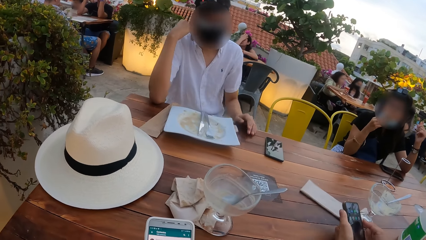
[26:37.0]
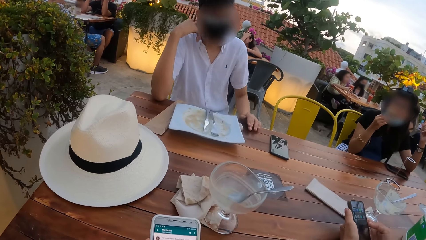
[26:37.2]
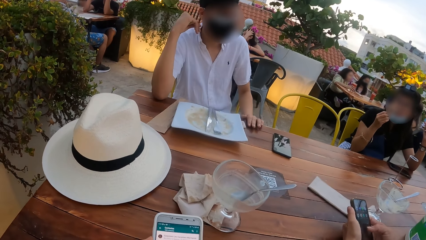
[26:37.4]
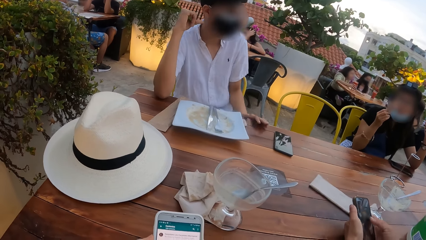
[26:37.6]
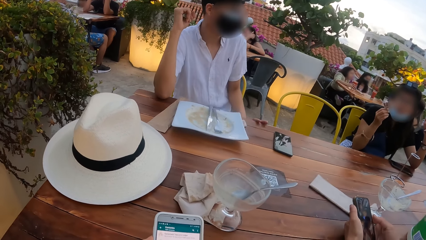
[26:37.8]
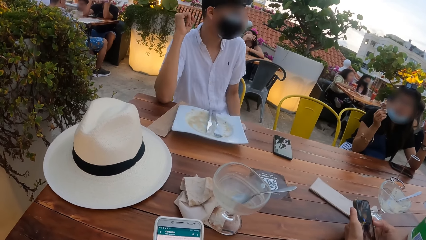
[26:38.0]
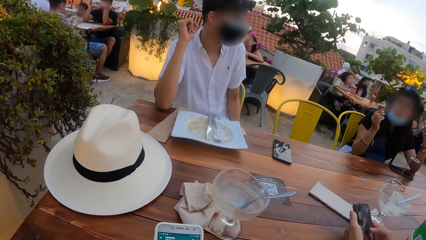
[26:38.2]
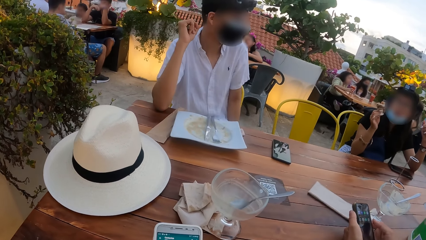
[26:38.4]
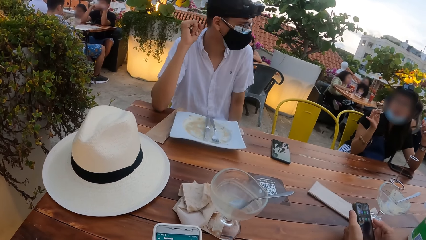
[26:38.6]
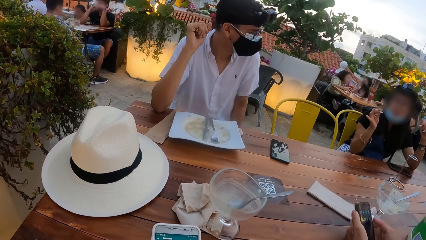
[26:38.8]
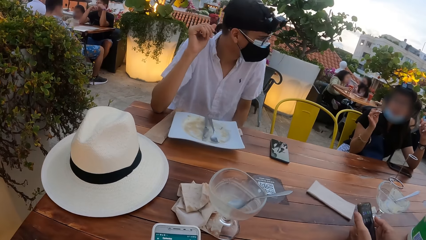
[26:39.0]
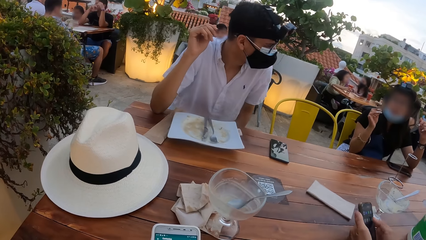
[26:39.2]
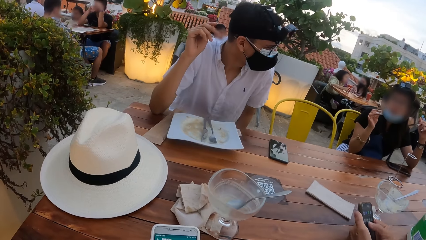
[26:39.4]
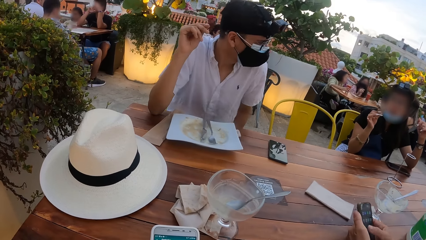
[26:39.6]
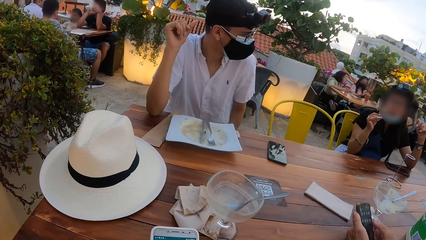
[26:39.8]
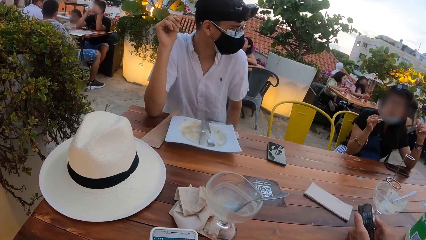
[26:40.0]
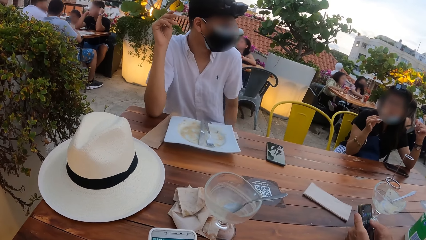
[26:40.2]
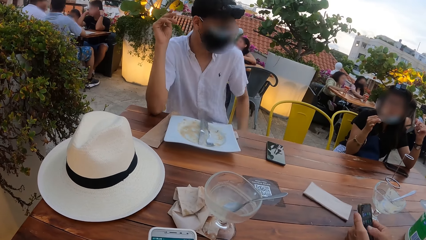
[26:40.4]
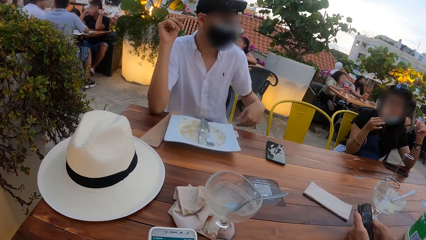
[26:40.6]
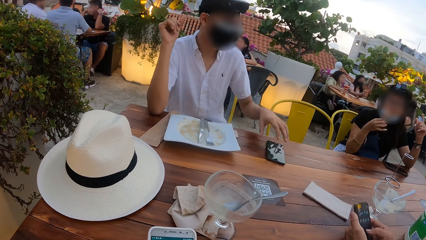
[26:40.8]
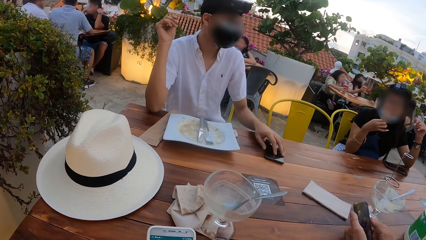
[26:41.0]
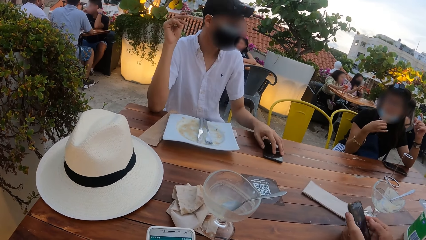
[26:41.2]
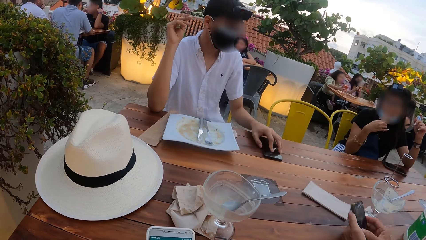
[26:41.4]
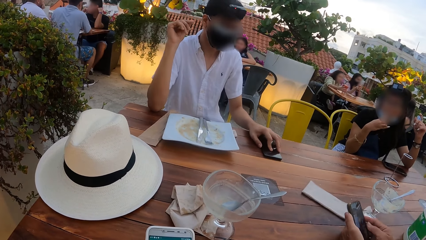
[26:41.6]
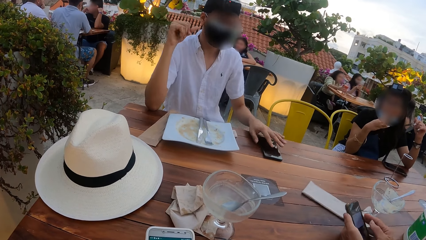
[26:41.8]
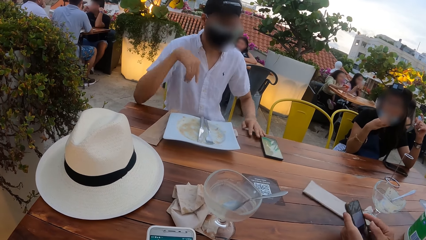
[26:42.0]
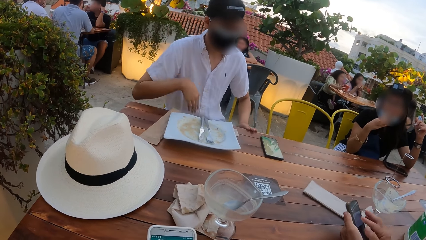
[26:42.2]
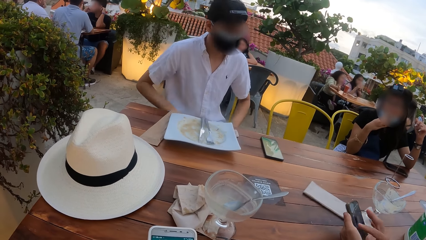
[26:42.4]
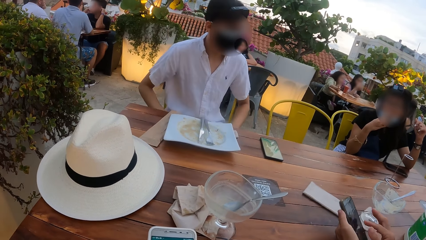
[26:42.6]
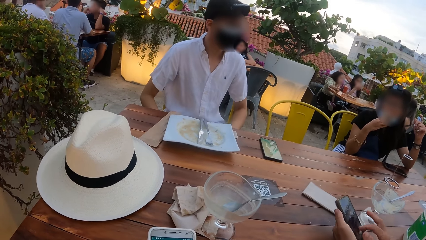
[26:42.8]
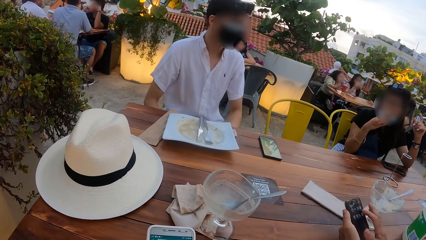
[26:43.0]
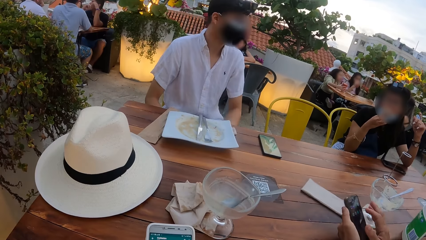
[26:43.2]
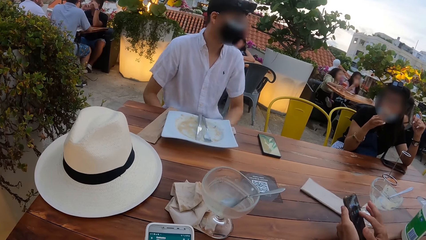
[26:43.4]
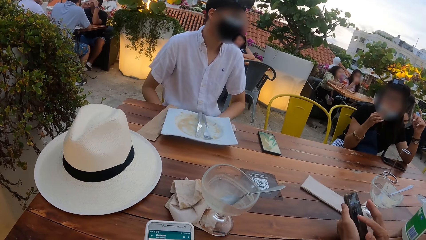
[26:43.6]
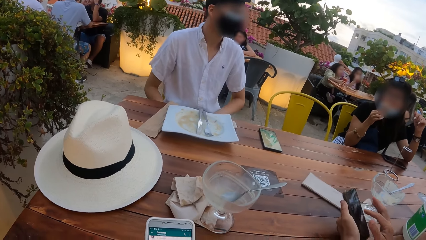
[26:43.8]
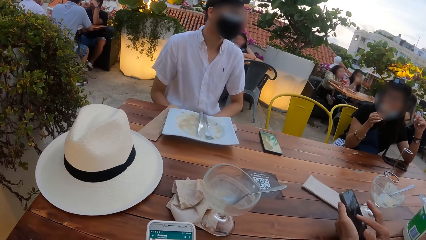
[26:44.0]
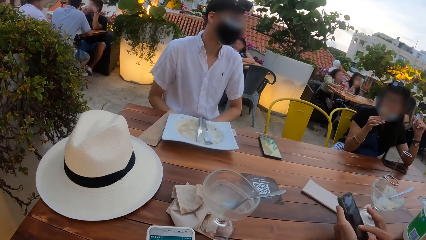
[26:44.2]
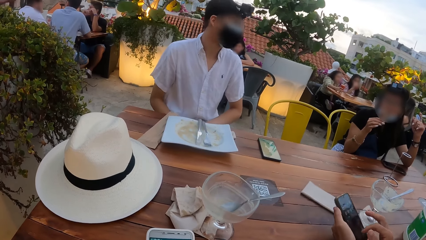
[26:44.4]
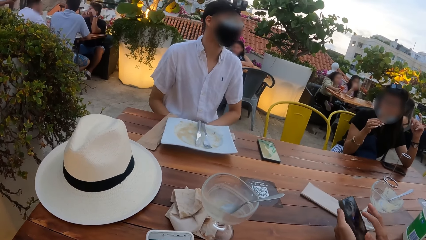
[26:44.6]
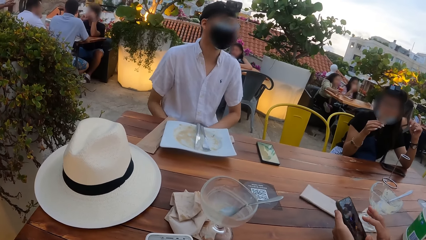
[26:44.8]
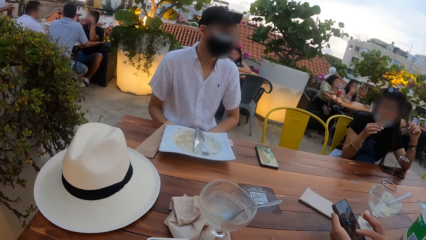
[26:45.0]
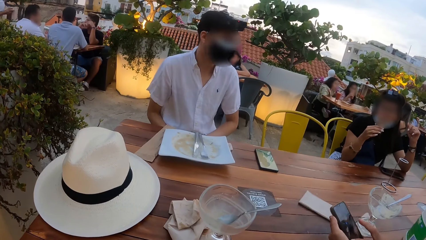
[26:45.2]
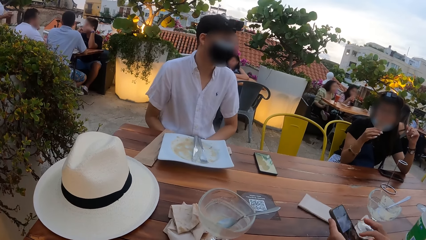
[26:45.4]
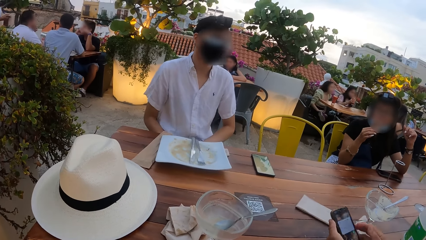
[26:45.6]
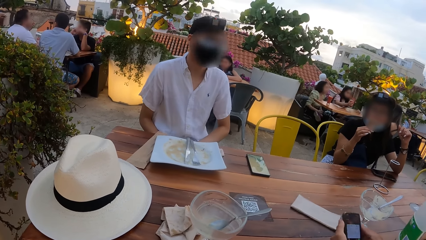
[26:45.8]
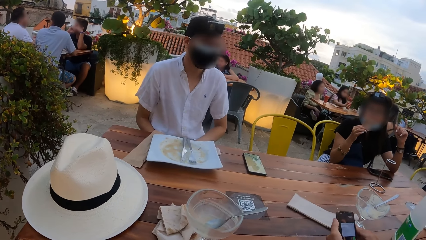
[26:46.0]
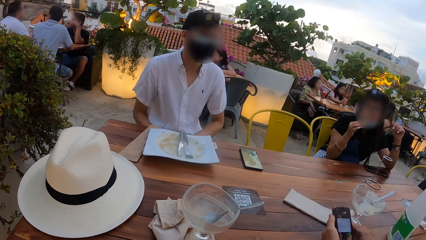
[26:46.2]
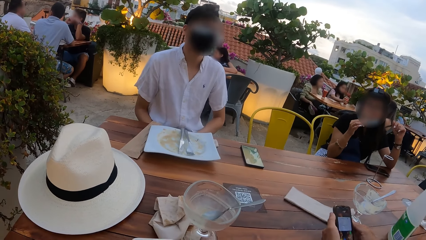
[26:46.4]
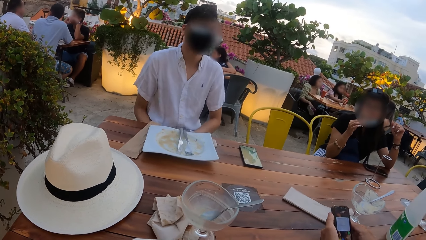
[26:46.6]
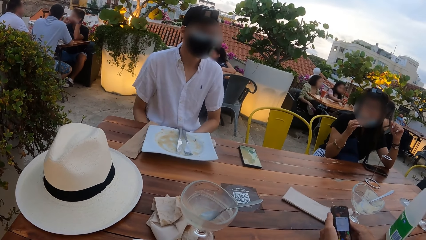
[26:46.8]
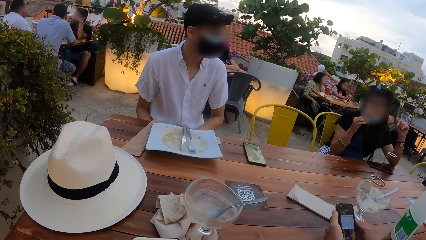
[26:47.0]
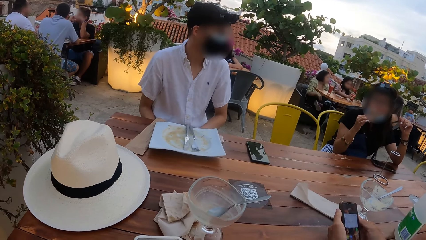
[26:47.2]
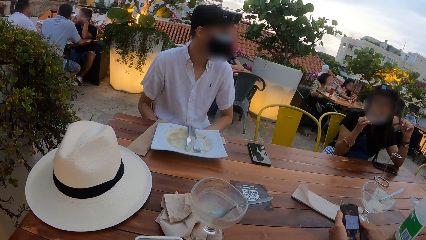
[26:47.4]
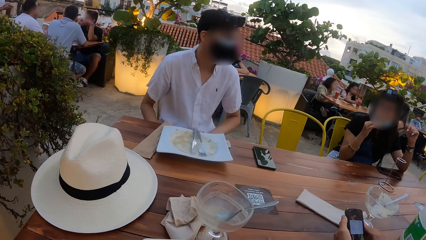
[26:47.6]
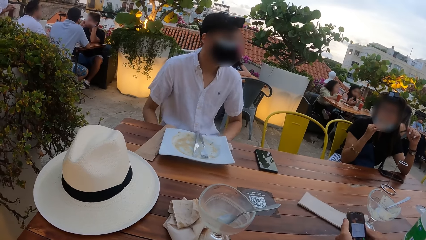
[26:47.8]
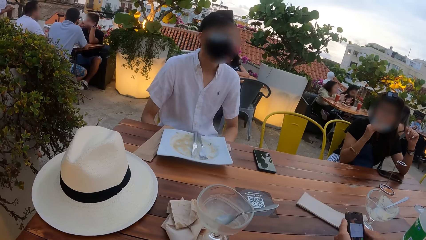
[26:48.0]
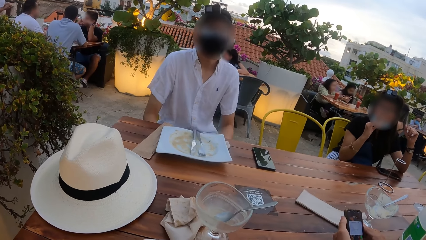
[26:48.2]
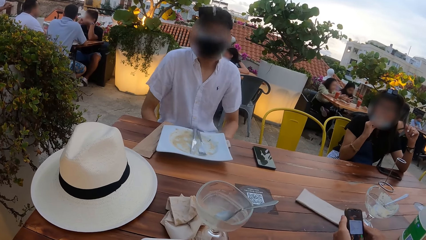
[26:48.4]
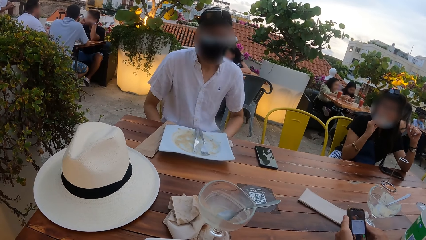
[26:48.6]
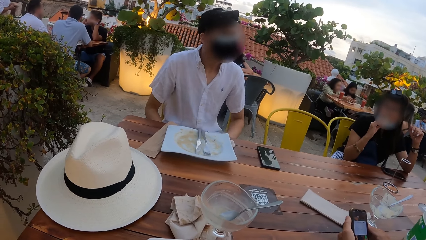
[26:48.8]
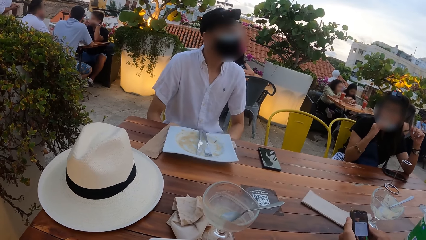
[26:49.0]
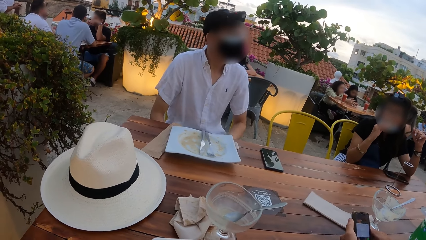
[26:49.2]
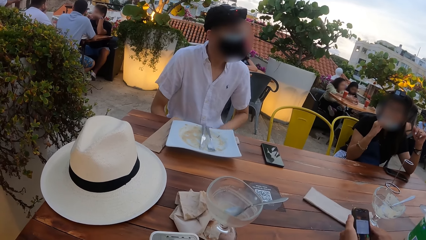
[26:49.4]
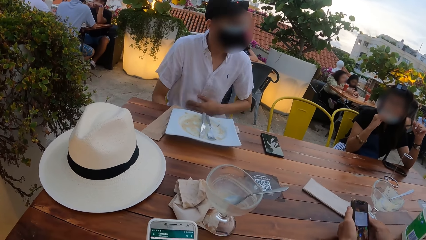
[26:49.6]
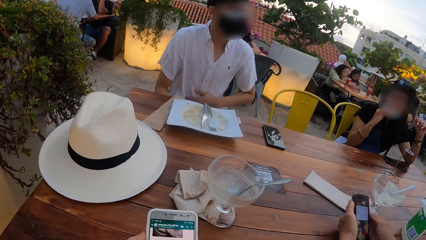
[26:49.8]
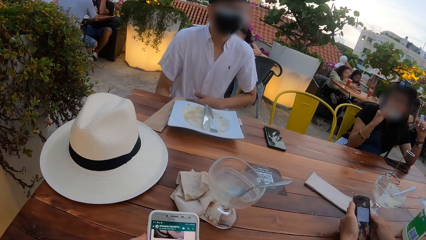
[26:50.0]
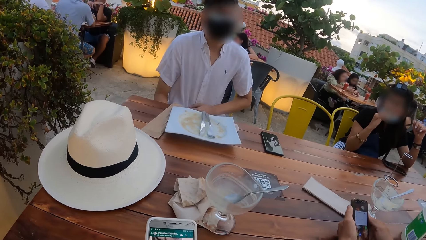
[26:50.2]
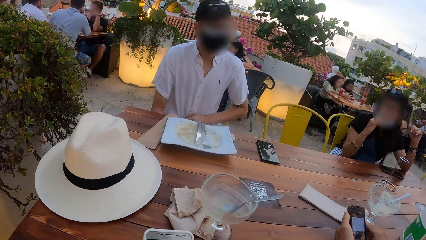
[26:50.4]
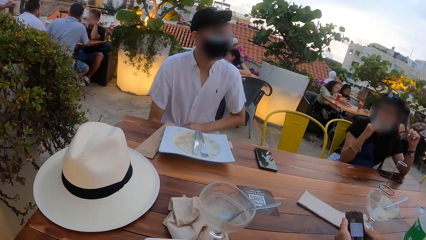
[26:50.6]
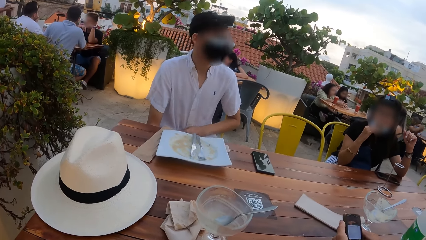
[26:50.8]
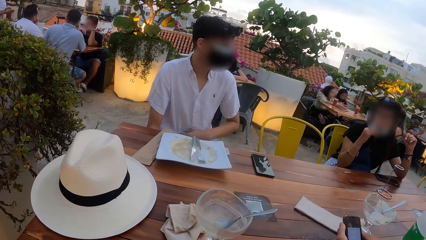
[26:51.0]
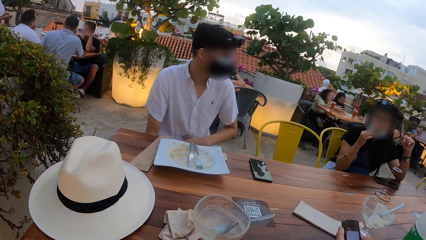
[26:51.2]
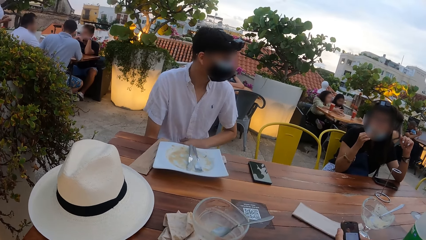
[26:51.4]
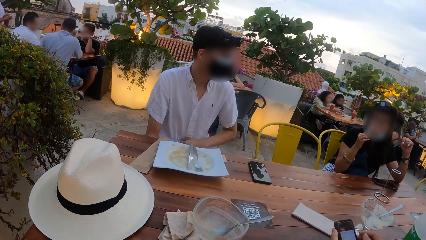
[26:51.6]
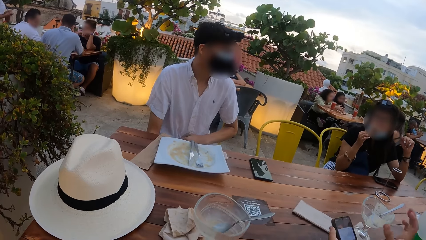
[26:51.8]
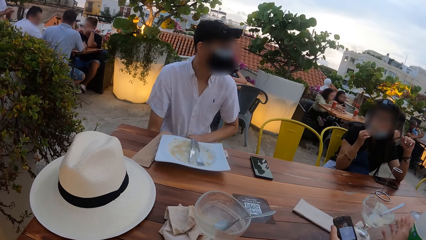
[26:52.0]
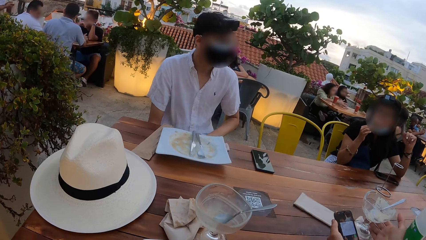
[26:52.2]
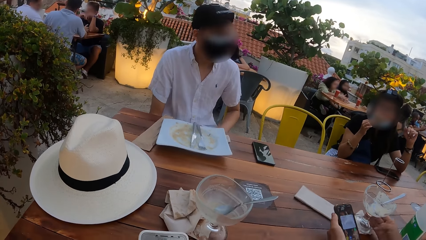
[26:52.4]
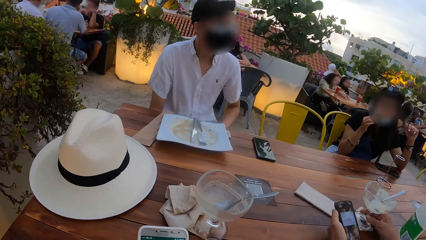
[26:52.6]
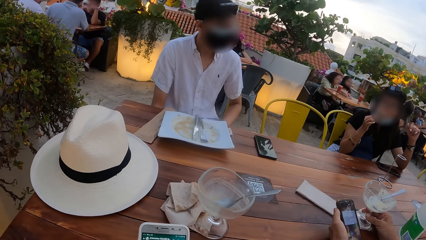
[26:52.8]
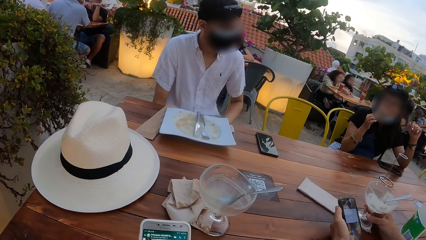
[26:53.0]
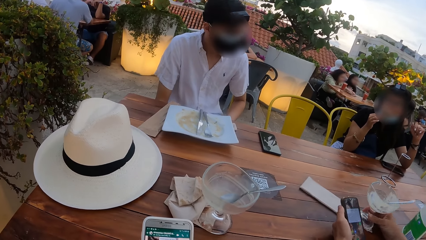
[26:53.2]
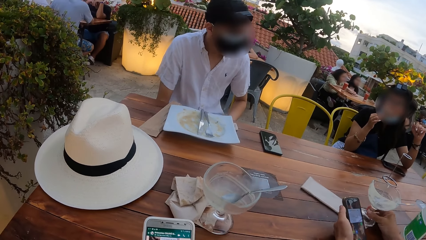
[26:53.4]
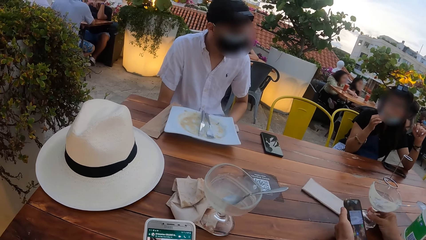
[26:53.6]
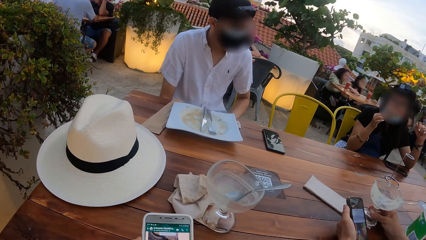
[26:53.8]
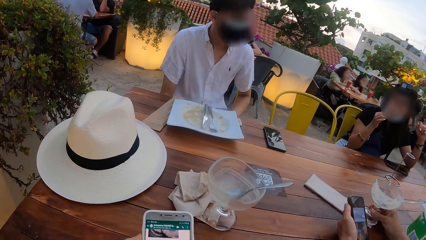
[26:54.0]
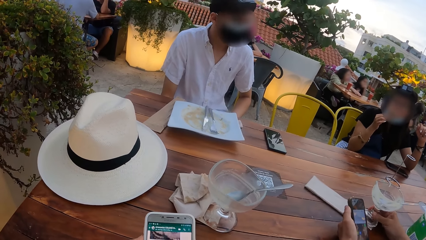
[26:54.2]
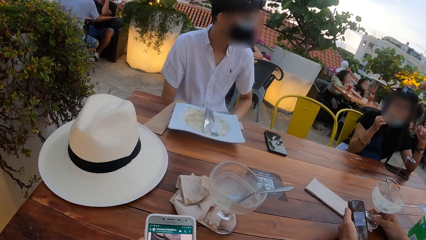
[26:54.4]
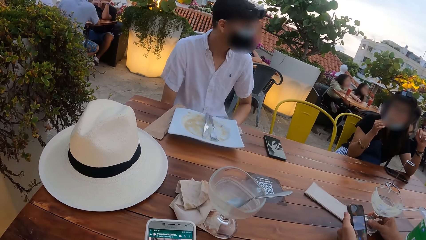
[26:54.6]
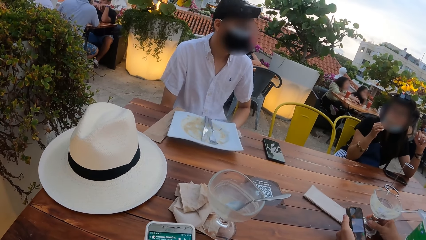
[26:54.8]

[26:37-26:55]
A man adjusts the phone on the table with his left hand. A woman eats the wafer in her right hand. The camera wearer looks around. Another woman moves the cup on the table with her right hand.
